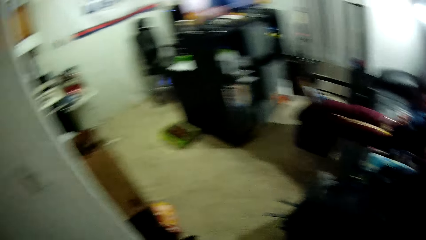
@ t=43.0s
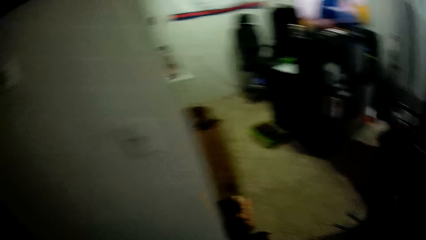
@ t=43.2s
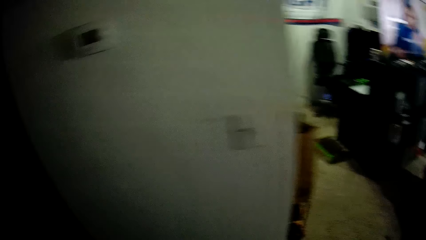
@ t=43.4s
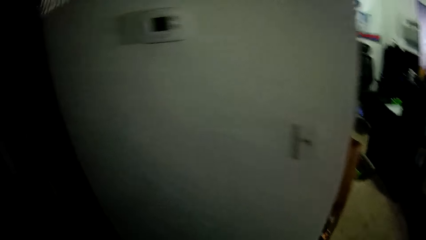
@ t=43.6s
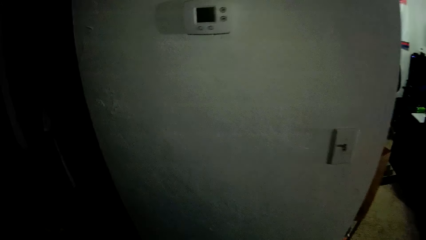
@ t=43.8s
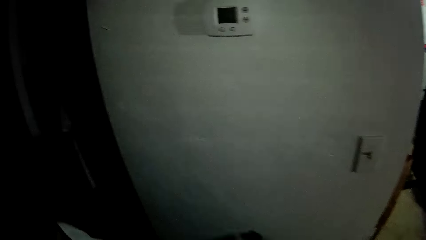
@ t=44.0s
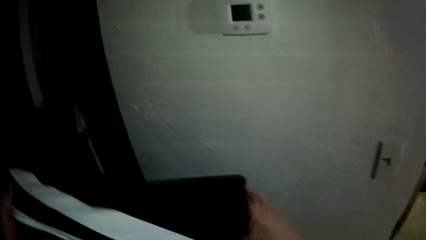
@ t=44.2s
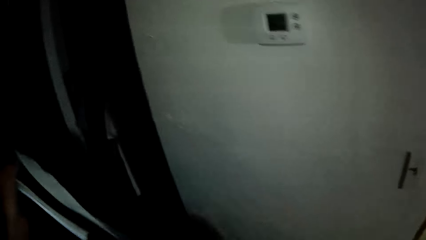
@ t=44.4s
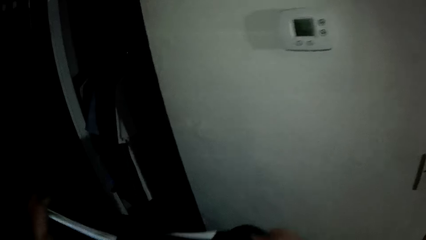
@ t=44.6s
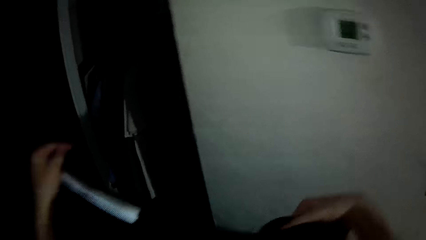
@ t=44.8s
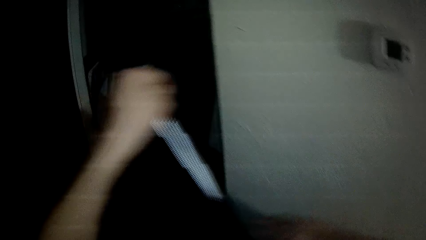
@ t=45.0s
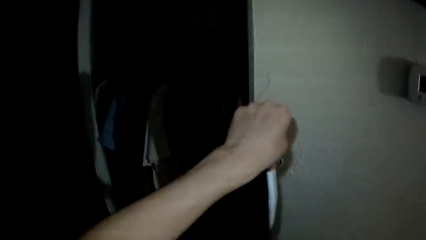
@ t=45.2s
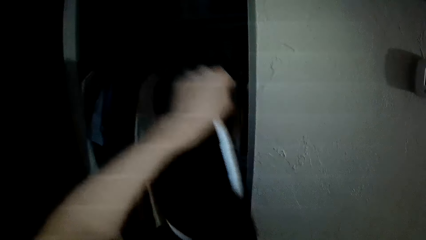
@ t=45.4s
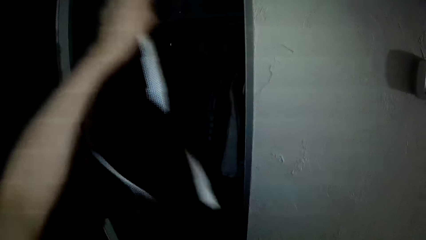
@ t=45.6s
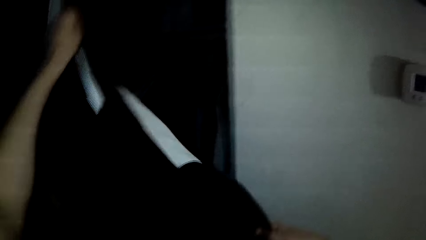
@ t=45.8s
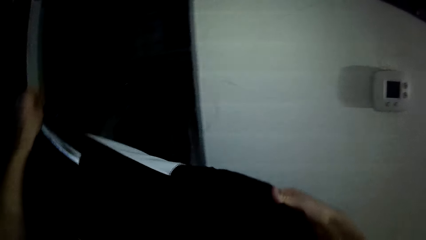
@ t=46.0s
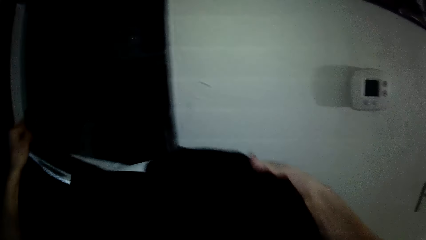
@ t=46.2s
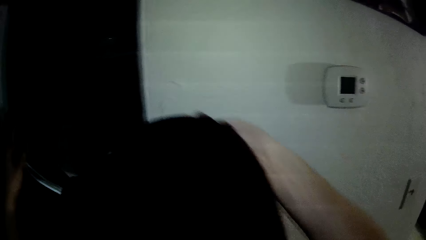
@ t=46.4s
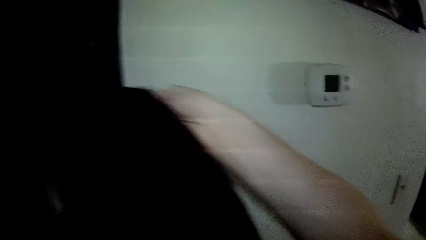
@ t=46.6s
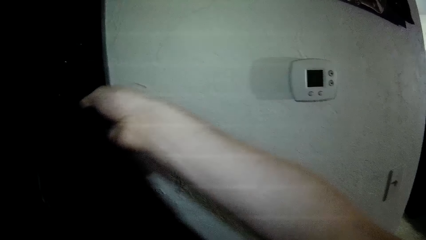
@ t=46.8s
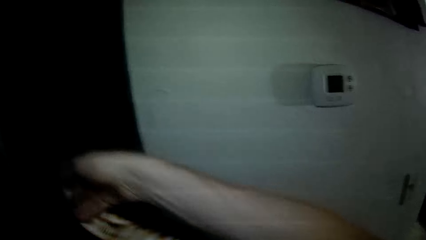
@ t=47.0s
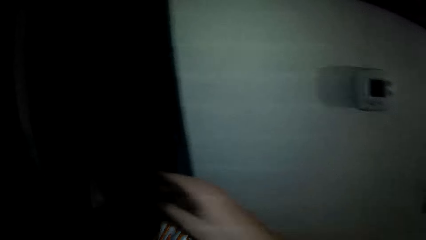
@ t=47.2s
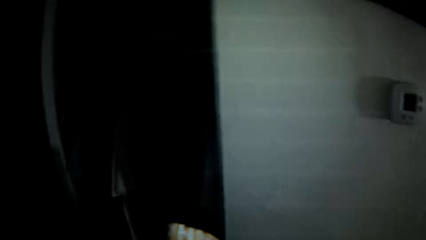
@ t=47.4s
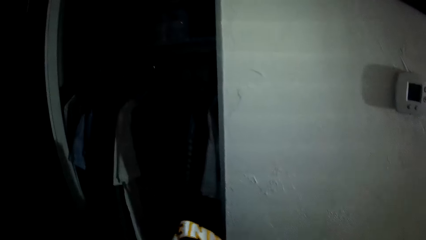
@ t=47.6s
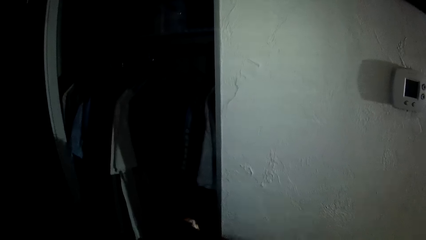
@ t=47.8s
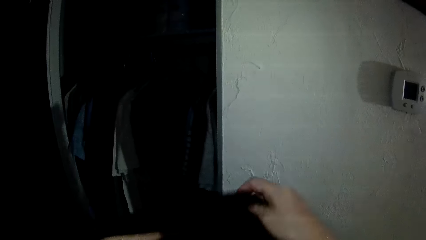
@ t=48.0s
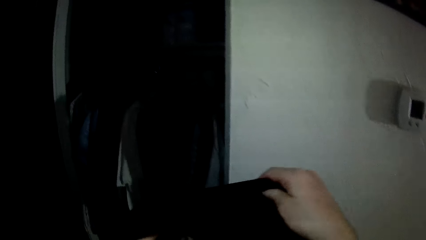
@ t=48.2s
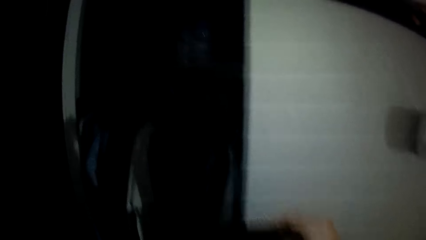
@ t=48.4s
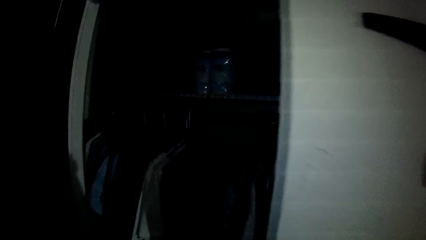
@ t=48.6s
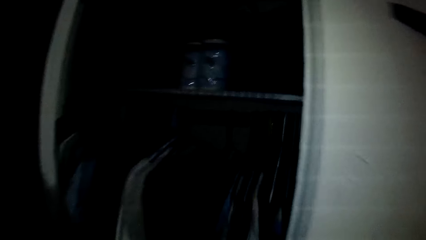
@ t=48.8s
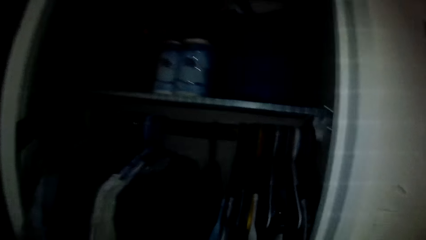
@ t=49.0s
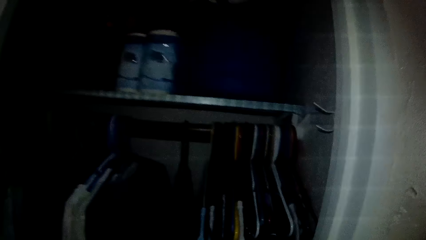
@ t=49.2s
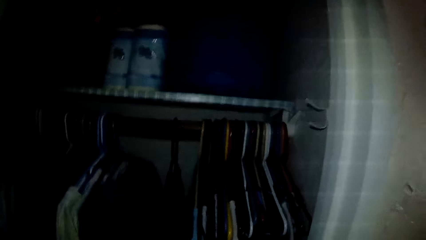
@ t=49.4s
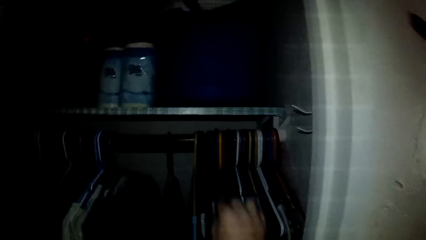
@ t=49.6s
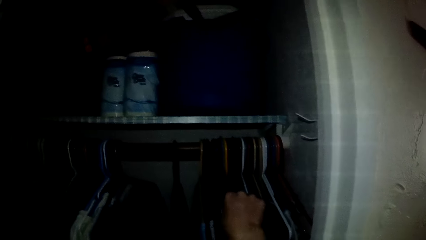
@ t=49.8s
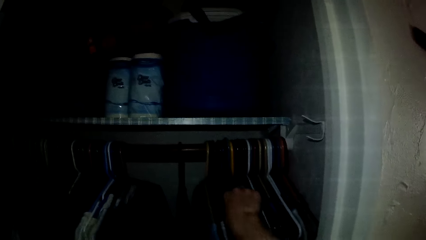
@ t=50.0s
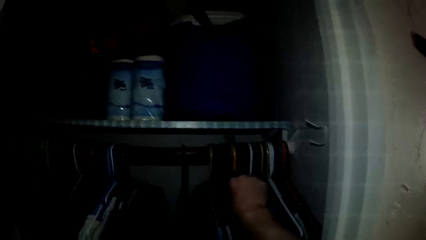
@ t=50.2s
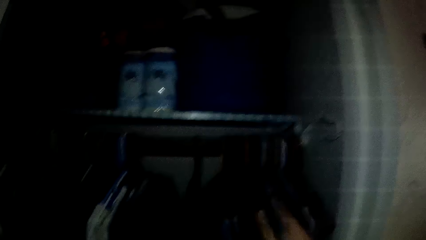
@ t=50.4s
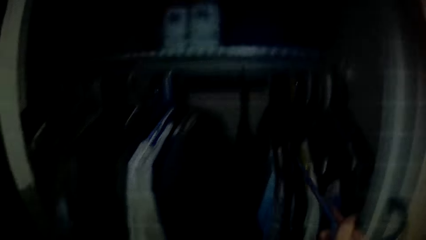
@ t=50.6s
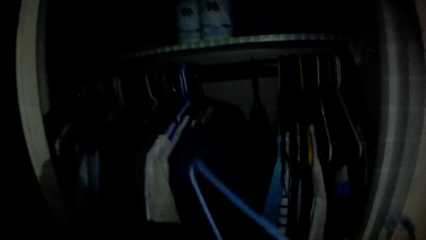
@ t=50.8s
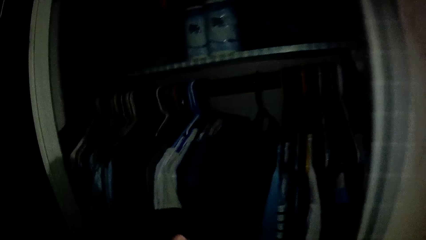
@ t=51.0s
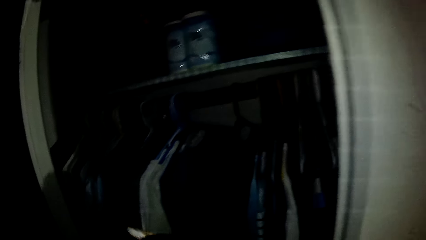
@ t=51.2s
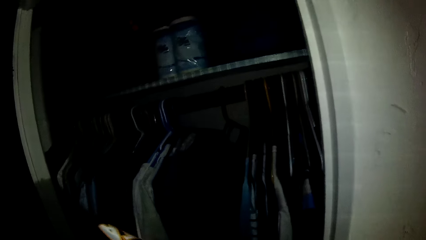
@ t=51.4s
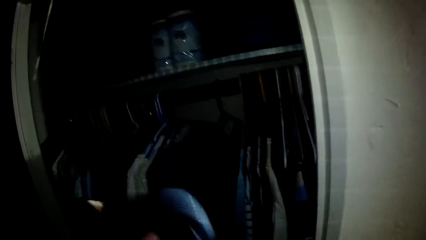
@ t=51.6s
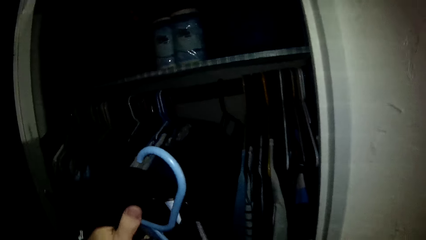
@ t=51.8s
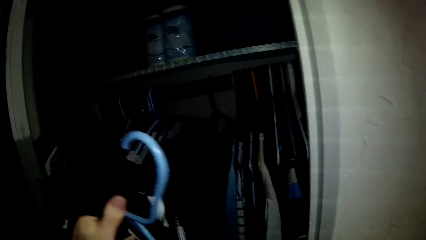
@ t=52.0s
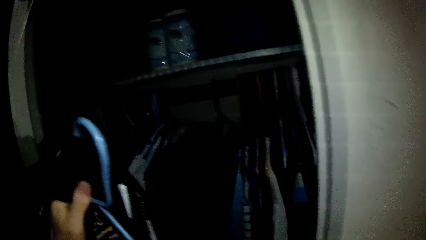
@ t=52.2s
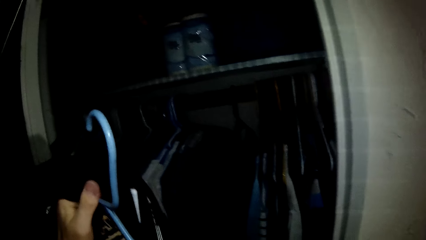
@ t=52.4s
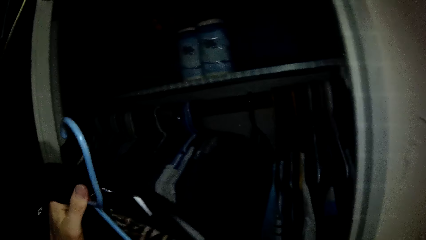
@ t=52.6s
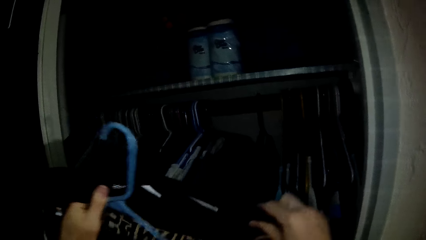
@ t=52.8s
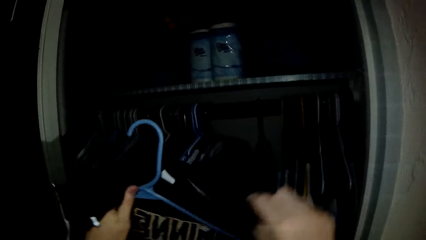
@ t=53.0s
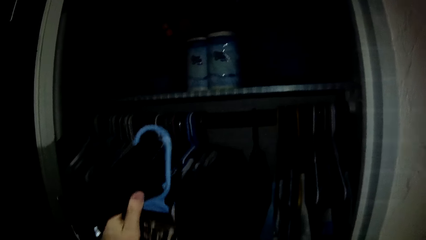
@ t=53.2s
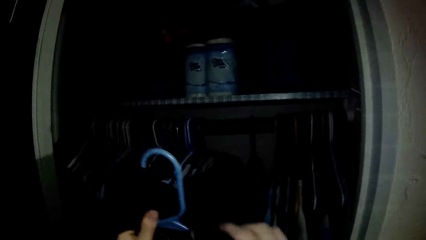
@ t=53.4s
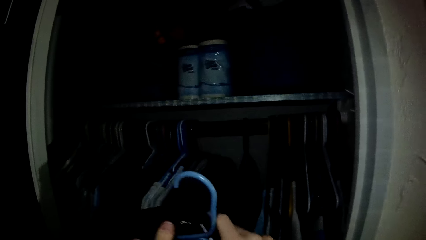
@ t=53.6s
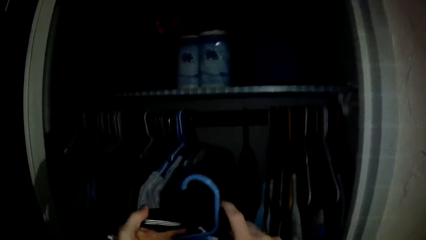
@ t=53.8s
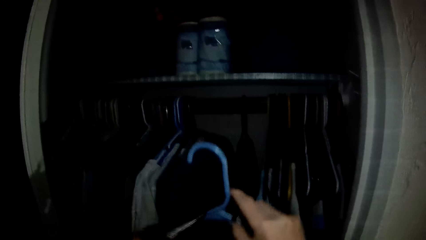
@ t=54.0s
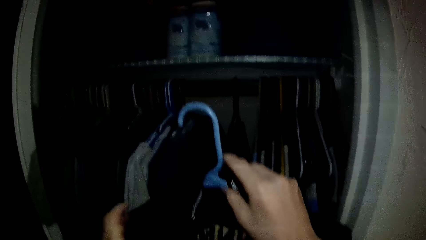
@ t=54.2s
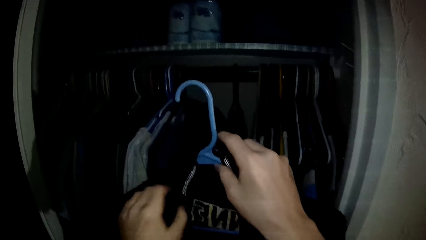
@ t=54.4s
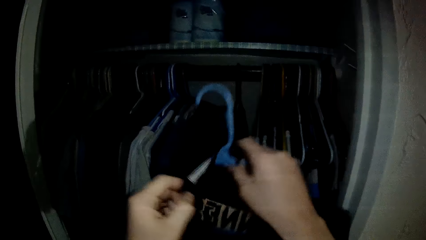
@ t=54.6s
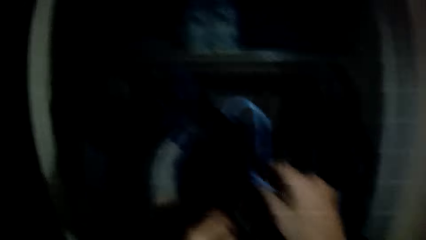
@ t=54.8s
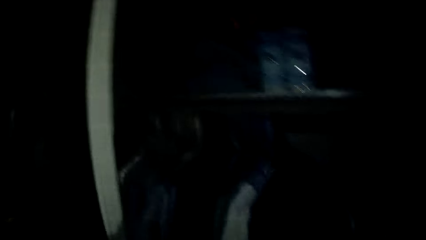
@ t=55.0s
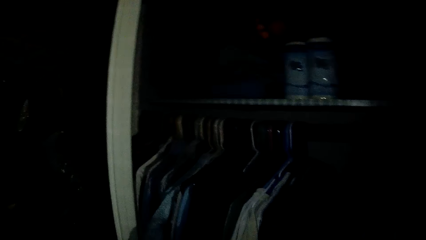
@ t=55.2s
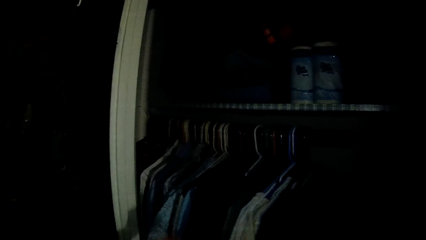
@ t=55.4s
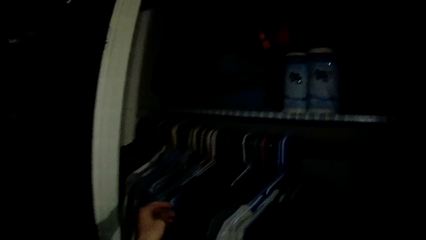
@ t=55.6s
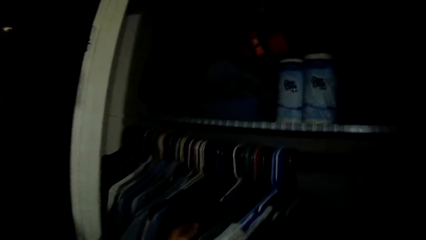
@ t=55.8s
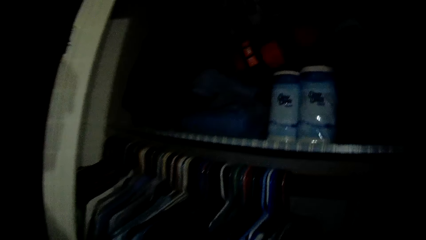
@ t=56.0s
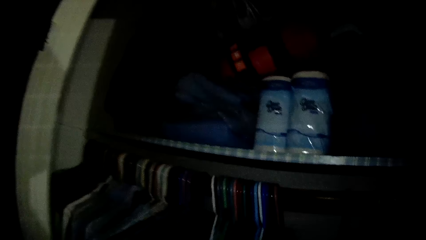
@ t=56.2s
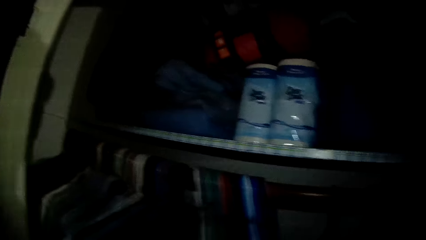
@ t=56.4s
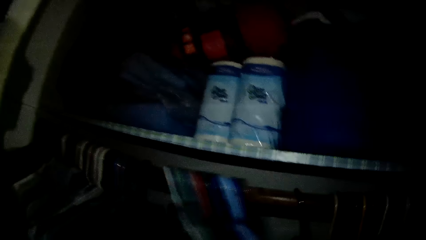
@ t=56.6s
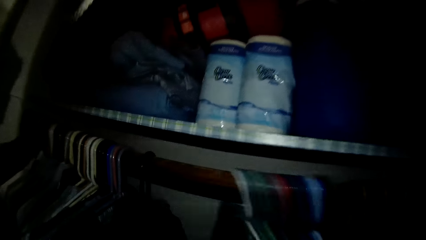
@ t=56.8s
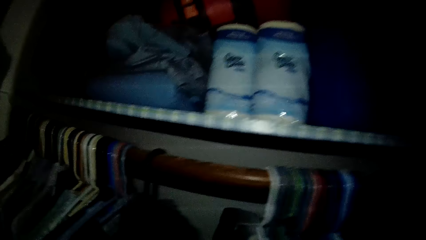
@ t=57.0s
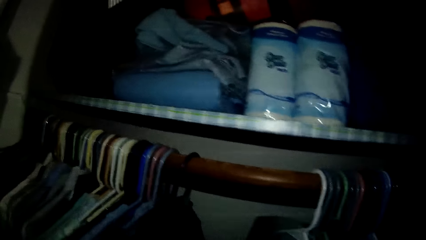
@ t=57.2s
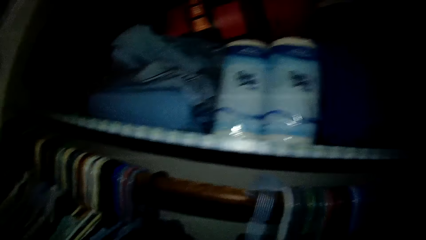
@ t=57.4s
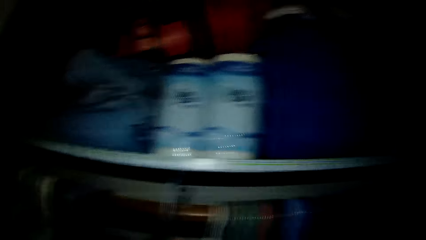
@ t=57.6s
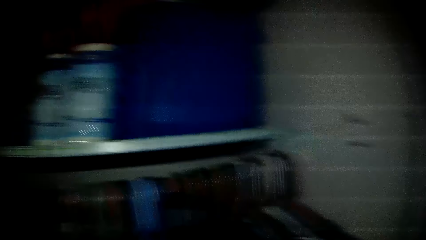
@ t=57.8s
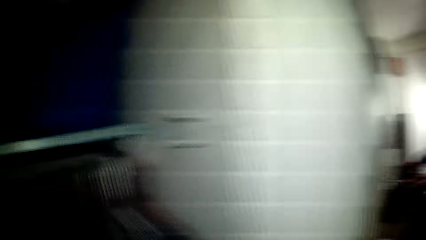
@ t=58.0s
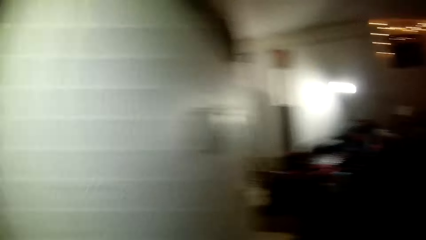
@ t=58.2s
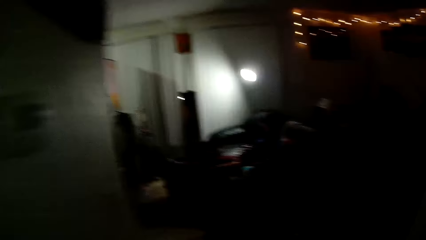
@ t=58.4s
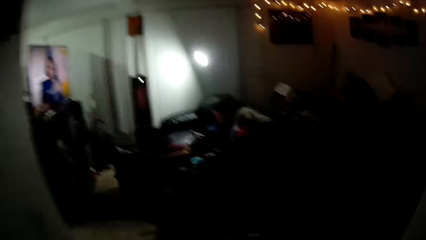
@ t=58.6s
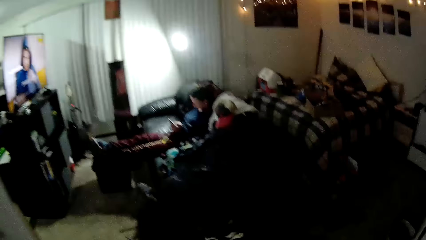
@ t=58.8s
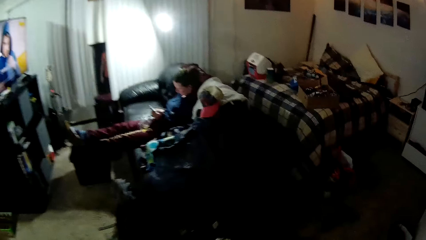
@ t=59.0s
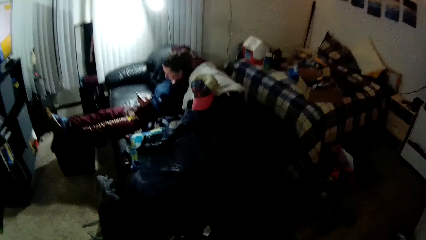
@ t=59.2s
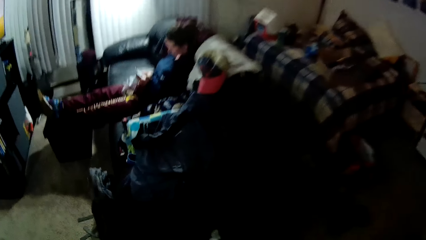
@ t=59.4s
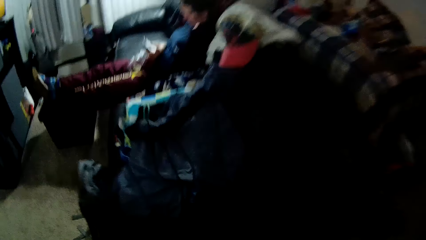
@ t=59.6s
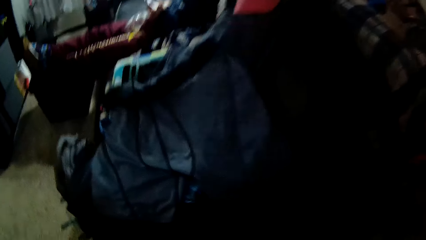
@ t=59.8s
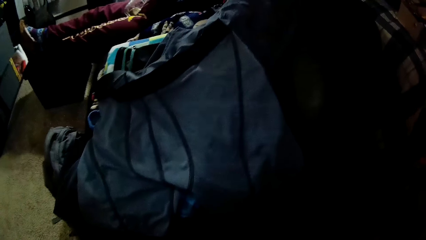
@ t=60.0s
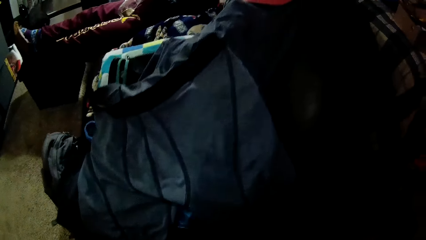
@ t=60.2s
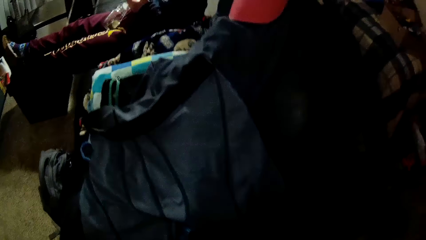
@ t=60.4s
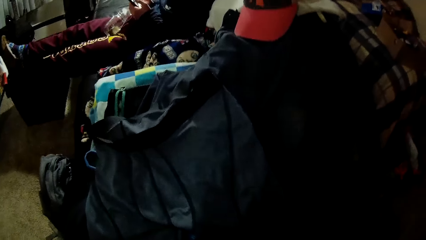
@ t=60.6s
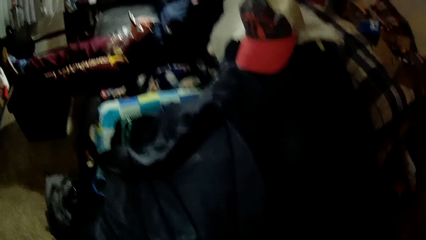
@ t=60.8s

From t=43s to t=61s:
The camera wearer walks around the house. He aligns a cloth. He picks another hanger from the wardrobe with his right hand. He places another cloth on the hanger. He moves some clothes in the wardrobe with his left hand. He hangs the other cloth in the wardrobe. He walks around the house.
